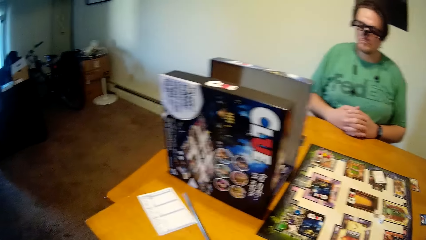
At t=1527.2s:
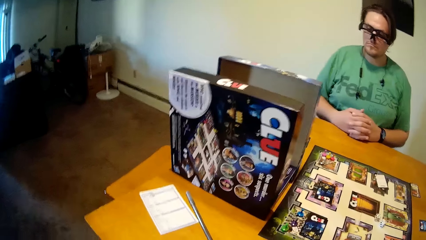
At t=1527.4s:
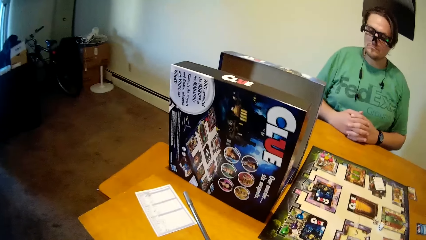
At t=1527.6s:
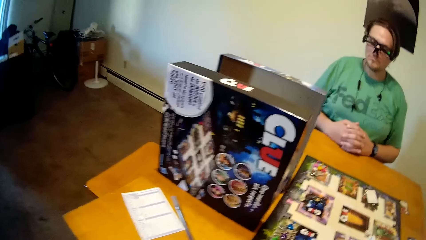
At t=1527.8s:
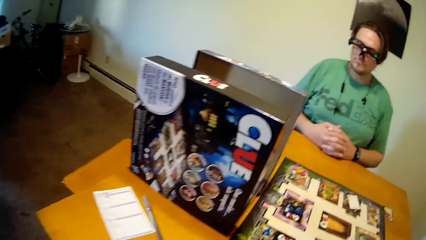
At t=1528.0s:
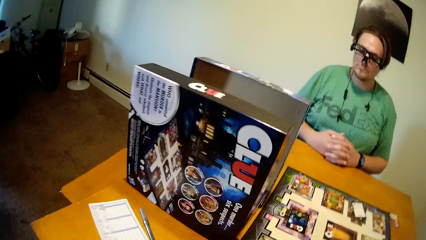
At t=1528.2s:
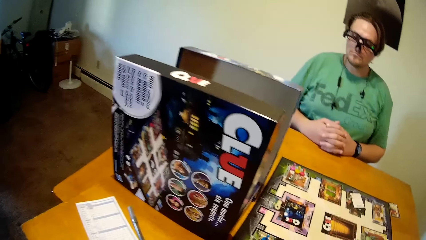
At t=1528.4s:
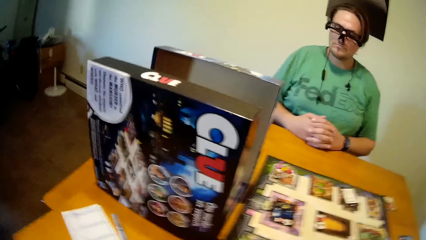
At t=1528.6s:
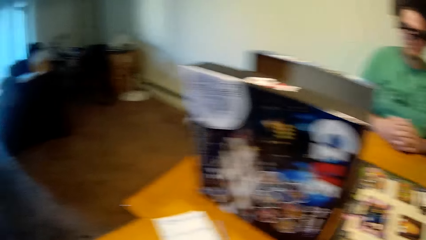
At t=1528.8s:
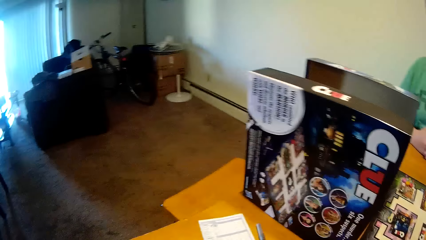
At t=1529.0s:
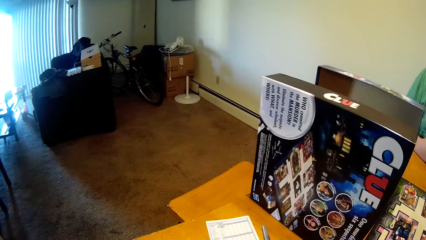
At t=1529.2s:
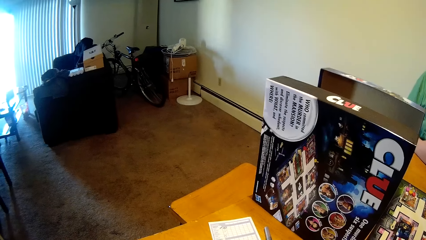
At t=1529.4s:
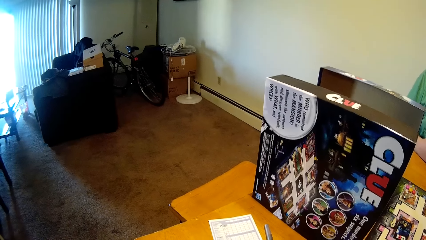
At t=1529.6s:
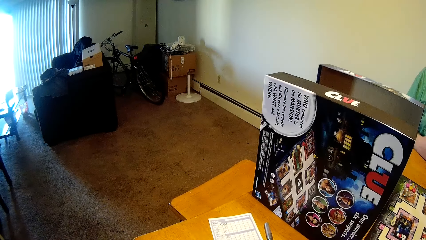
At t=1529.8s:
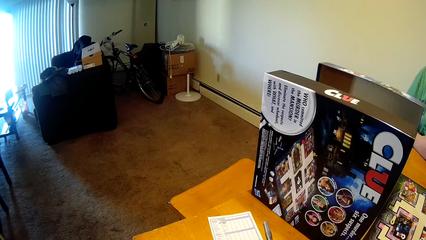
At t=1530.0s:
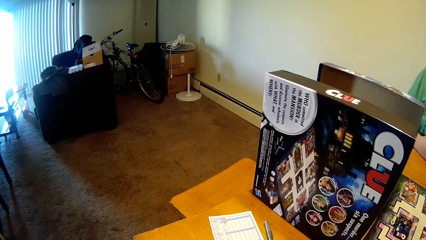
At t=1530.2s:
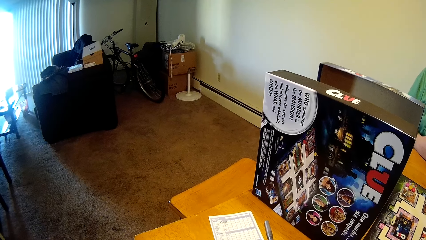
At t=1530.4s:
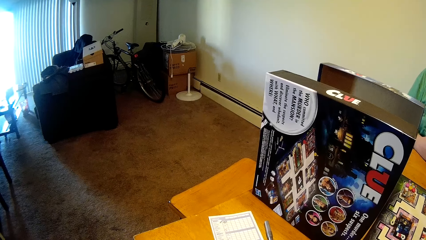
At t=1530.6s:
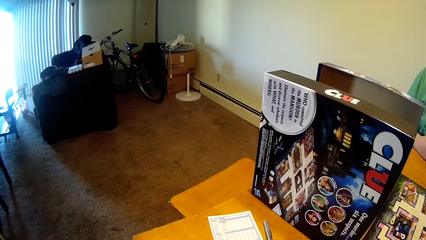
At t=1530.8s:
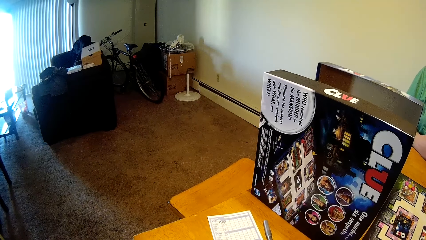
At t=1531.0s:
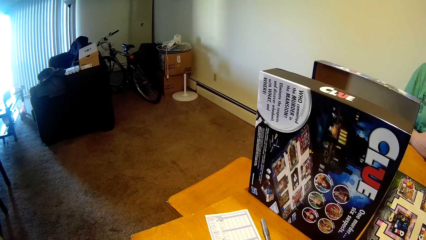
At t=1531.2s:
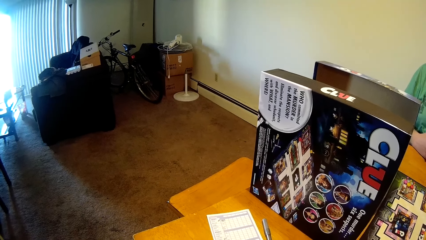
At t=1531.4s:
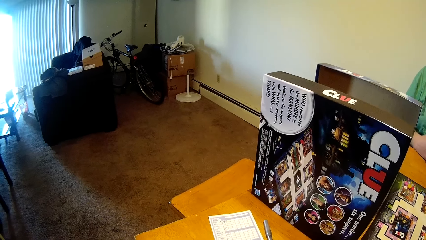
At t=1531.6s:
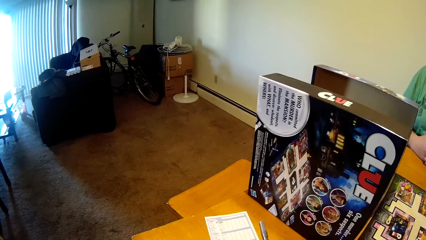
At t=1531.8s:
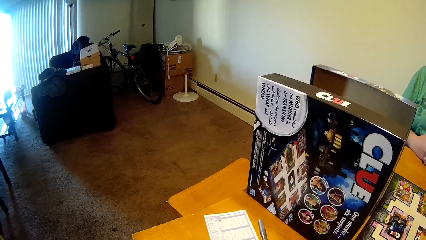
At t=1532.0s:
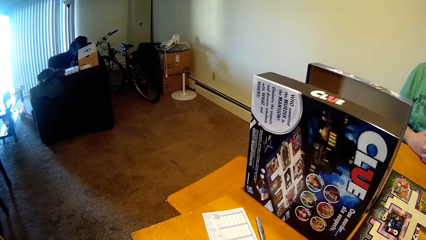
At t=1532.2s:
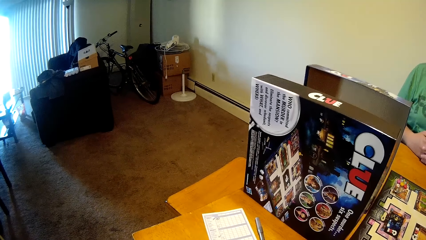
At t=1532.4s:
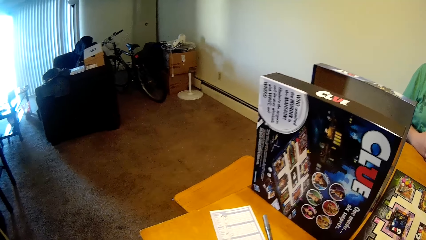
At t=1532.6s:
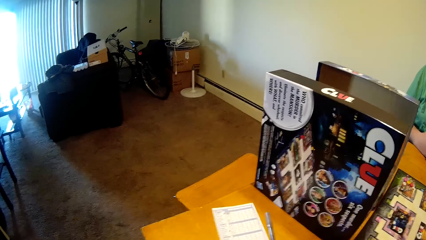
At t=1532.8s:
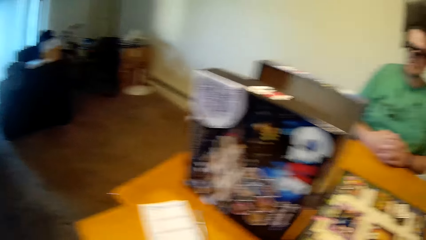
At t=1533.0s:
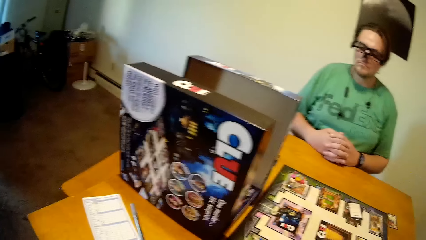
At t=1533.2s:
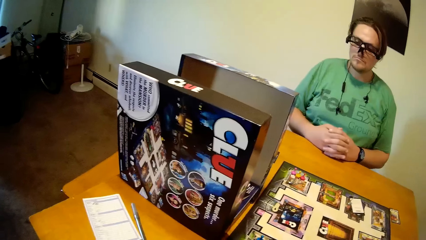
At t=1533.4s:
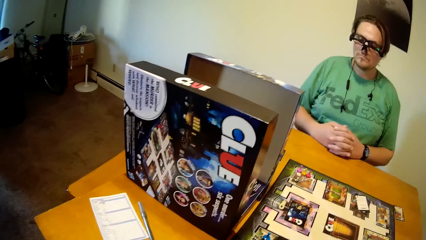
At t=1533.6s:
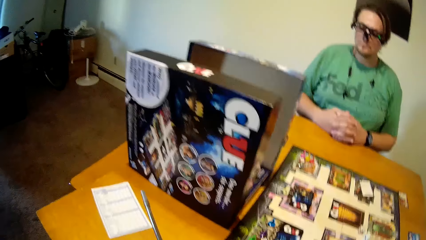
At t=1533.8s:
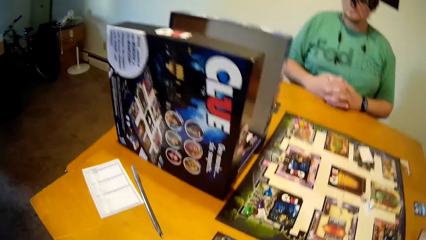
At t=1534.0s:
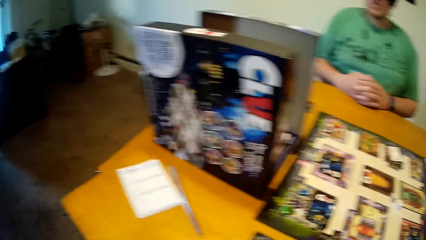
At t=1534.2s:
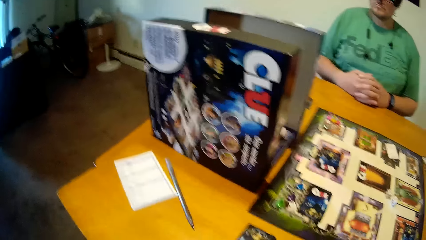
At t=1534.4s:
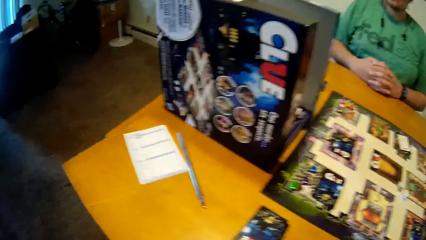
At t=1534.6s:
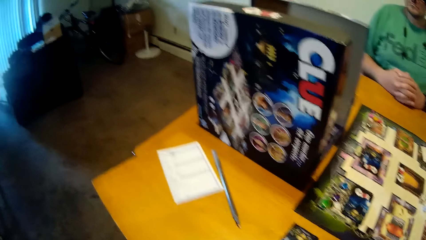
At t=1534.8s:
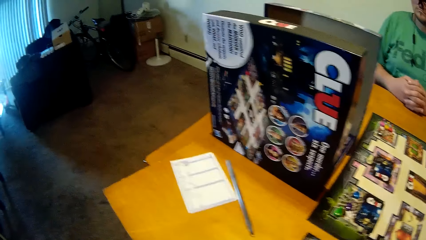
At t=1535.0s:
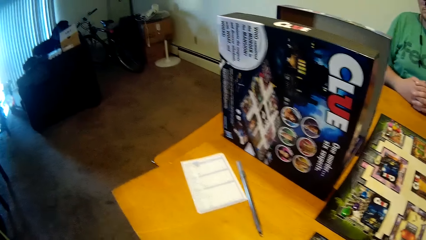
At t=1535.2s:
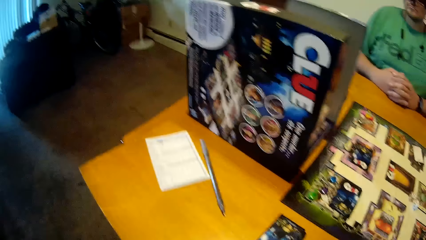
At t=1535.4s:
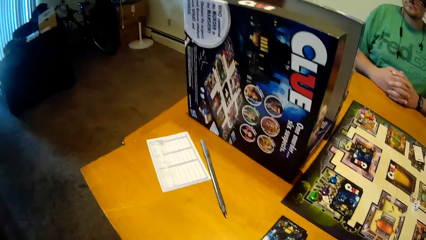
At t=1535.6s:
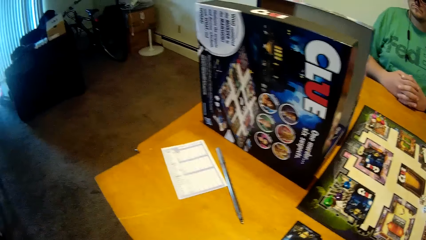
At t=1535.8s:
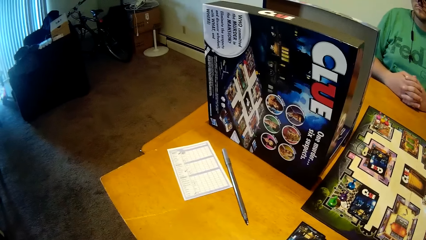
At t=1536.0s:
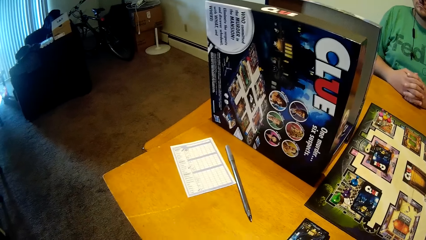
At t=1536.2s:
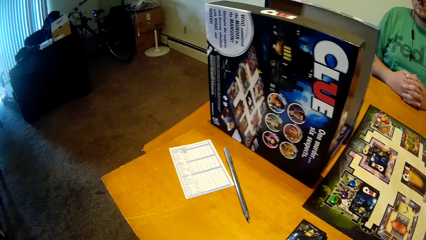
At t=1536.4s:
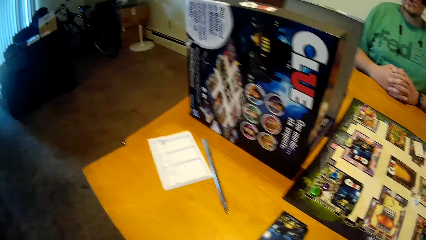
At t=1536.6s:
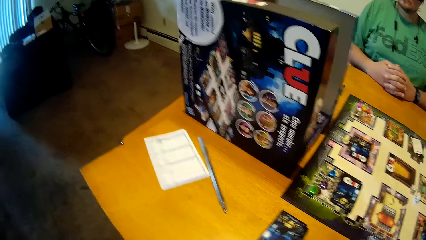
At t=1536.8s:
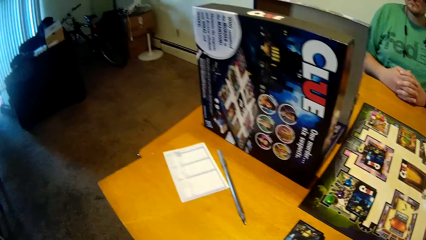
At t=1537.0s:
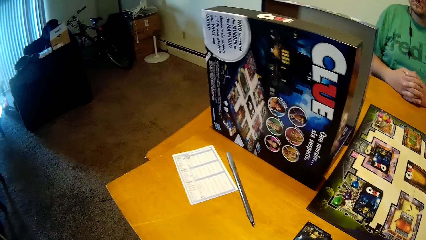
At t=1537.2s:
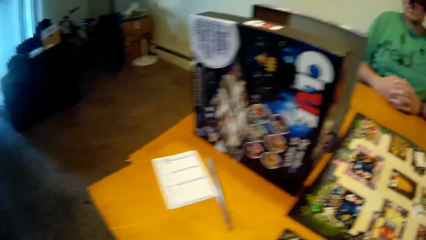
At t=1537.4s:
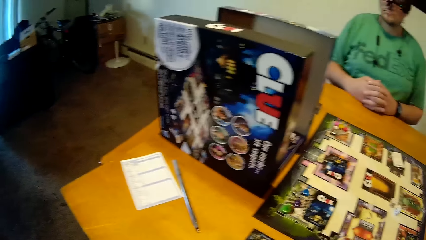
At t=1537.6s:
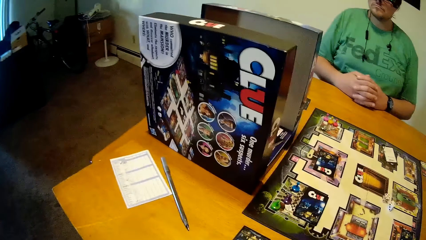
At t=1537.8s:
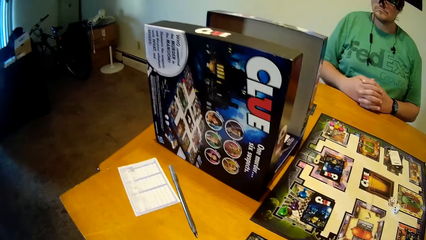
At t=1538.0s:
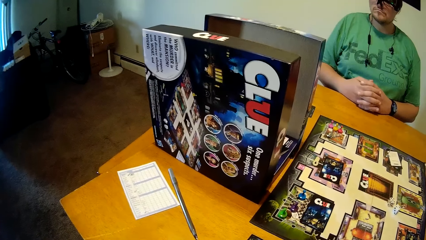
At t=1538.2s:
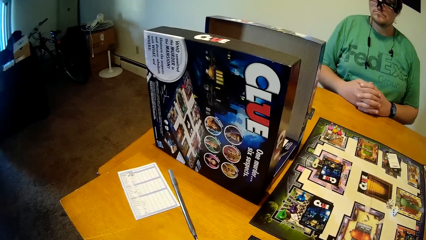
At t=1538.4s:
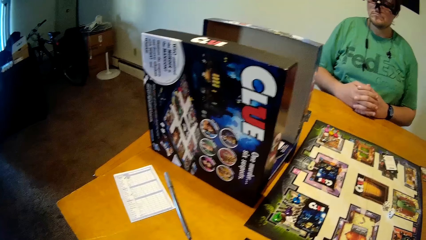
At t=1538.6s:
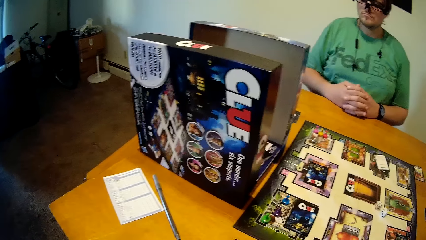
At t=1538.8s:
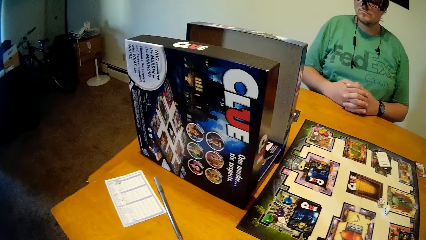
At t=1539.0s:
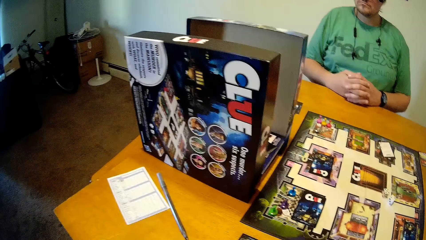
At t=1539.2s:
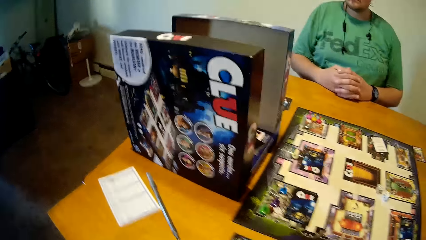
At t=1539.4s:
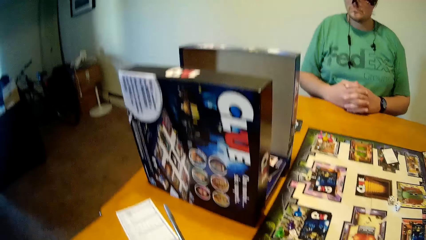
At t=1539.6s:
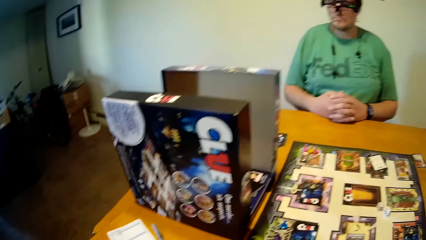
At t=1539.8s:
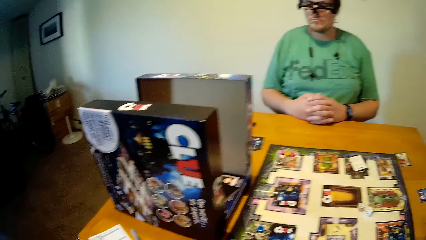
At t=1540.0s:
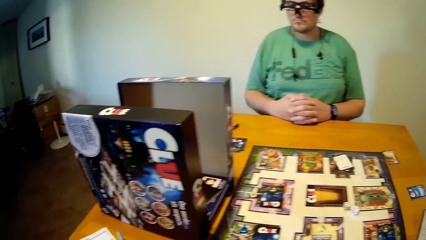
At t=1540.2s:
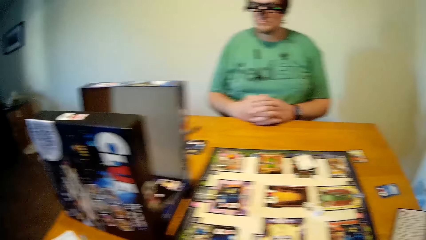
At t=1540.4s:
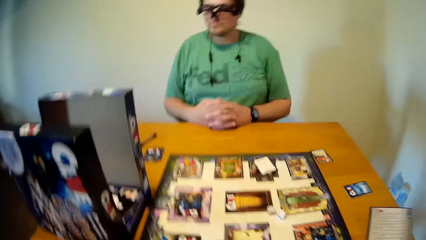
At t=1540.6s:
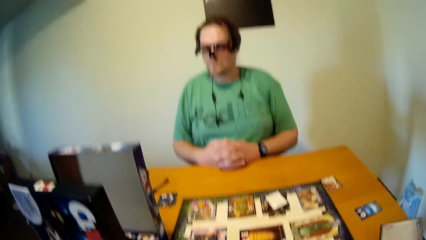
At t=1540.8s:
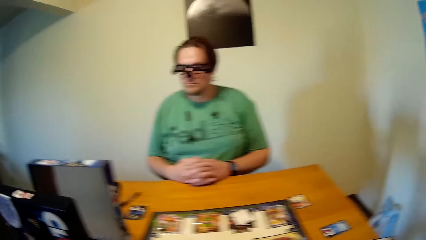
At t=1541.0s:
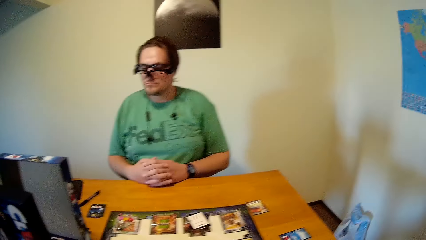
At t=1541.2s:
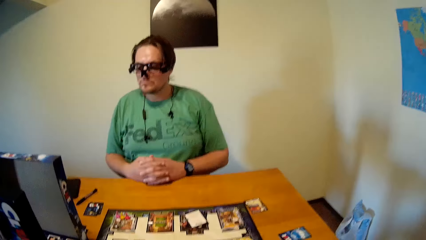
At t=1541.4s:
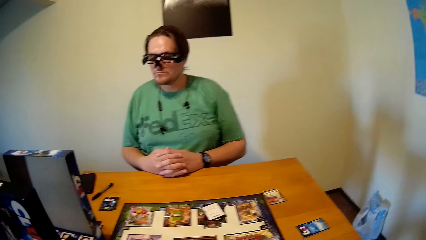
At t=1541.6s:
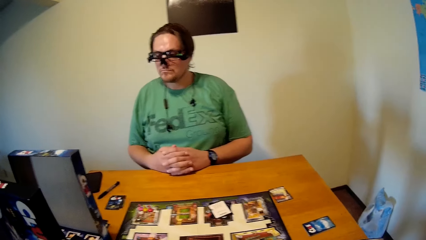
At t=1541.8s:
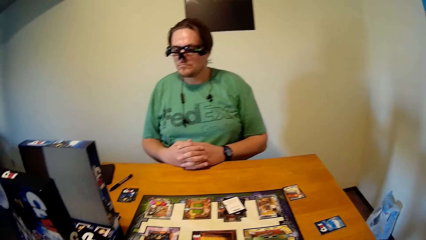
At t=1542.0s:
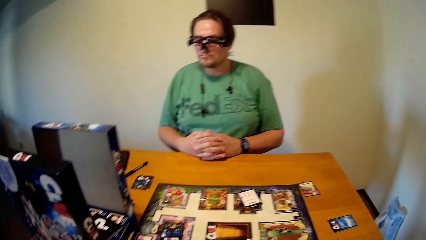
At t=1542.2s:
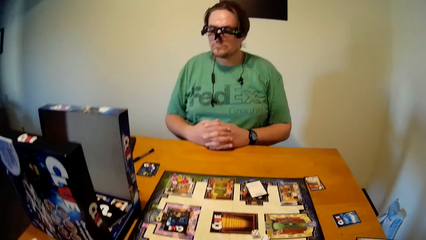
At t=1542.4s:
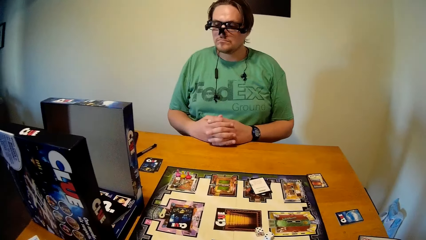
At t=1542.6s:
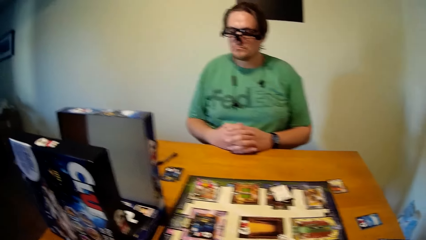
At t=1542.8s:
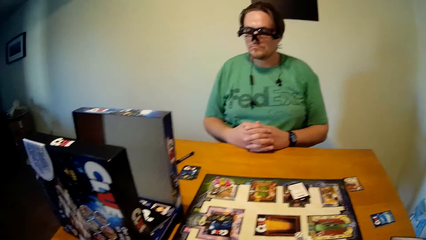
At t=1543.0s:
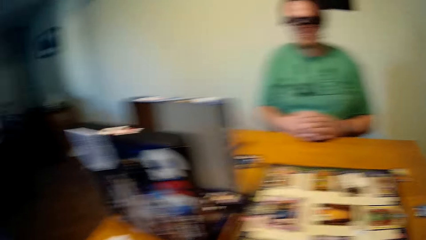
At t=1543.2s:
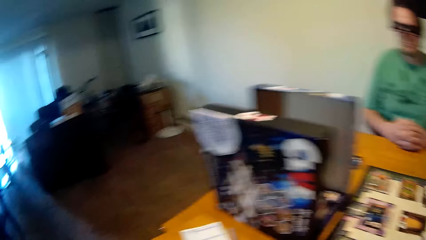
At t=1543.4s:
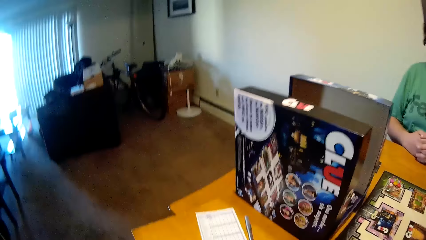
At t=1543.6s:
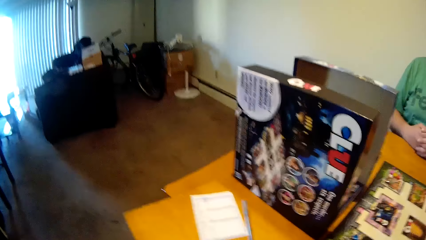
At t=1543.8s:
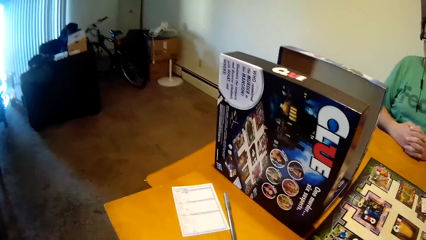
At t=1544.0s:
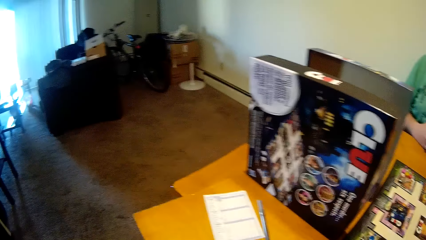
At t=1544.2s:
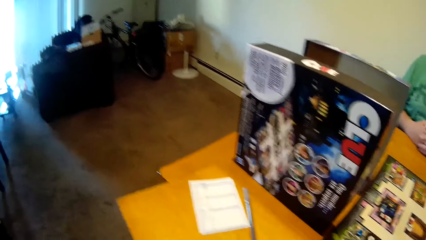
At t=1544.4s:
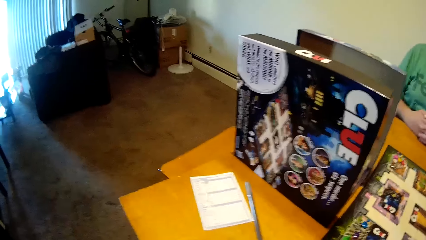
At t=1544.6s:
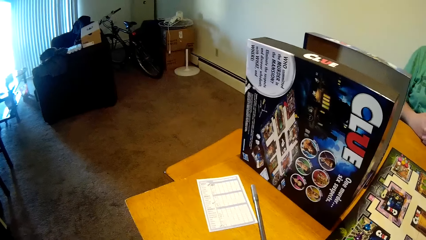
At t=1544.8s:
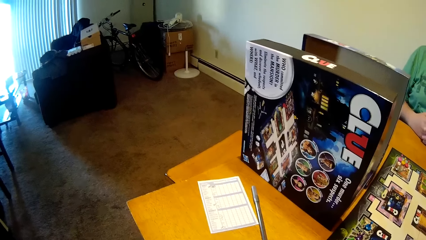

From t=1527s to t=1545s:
The camera wearer looks around.
